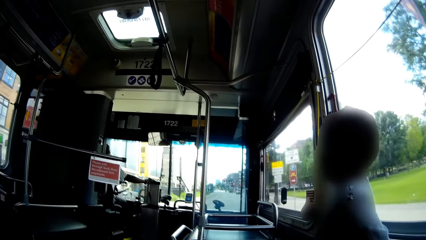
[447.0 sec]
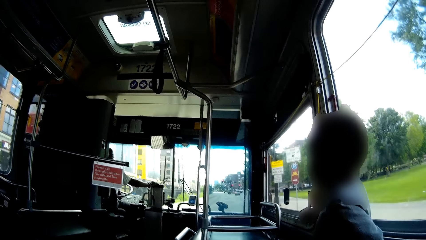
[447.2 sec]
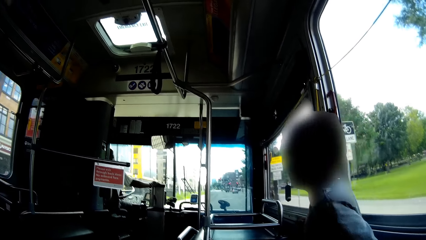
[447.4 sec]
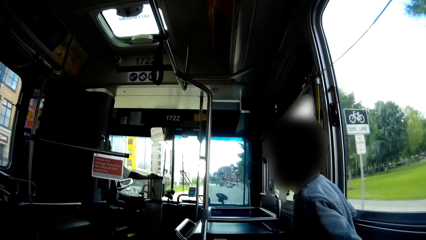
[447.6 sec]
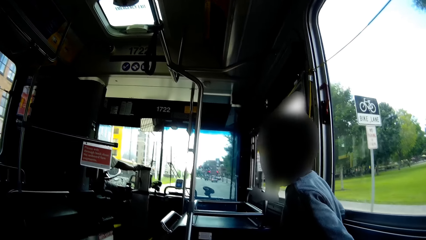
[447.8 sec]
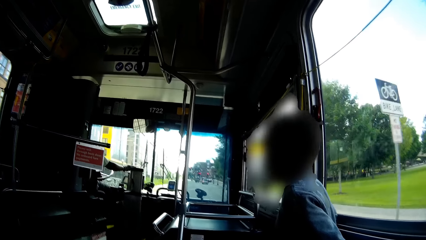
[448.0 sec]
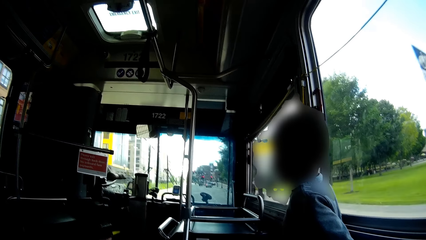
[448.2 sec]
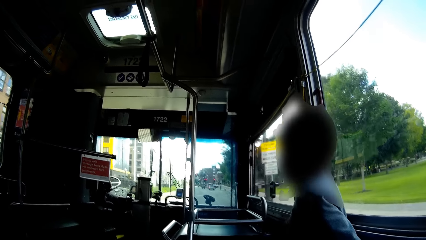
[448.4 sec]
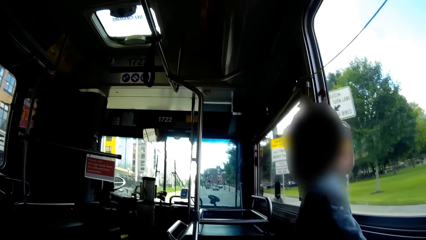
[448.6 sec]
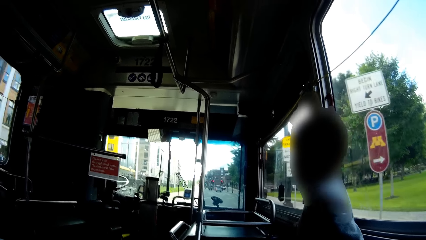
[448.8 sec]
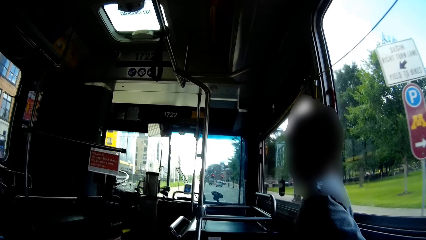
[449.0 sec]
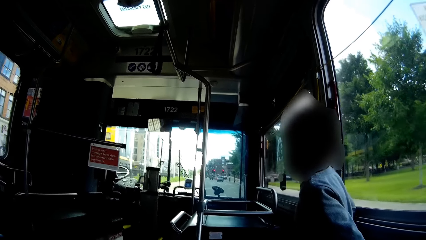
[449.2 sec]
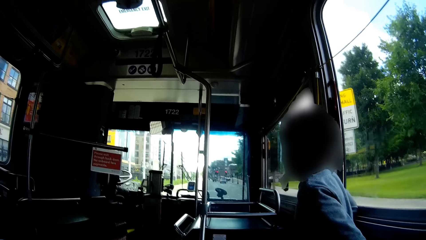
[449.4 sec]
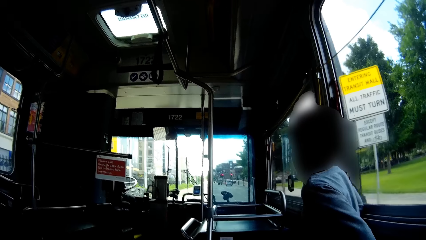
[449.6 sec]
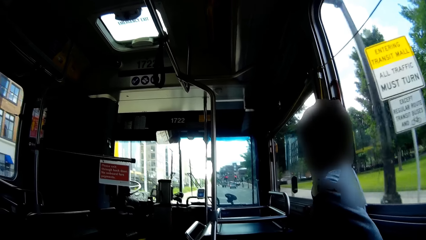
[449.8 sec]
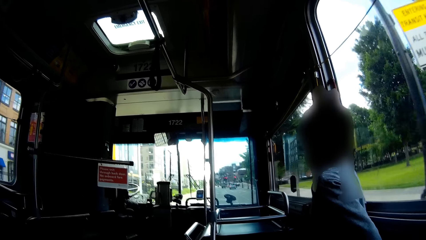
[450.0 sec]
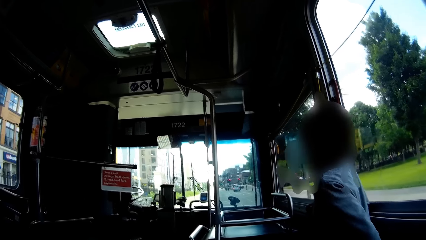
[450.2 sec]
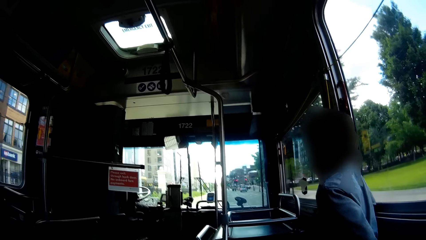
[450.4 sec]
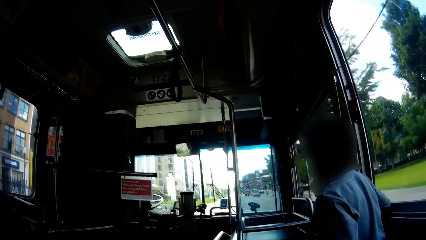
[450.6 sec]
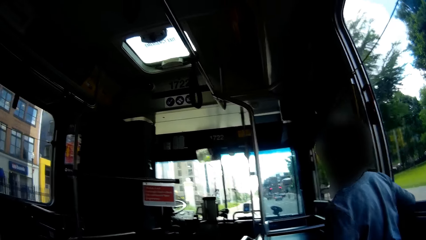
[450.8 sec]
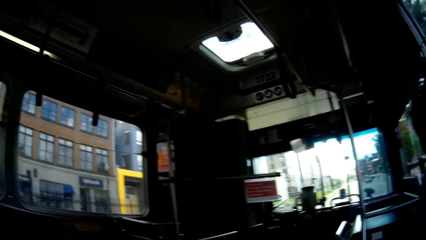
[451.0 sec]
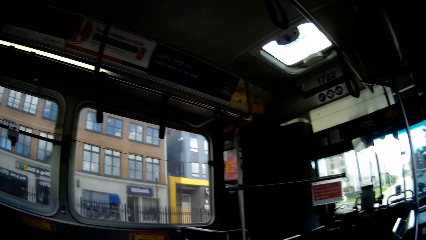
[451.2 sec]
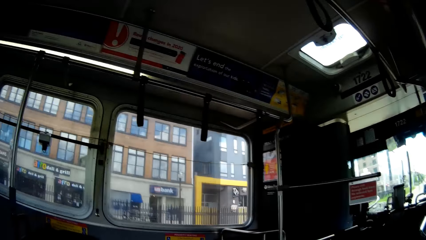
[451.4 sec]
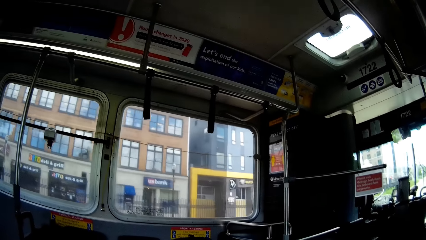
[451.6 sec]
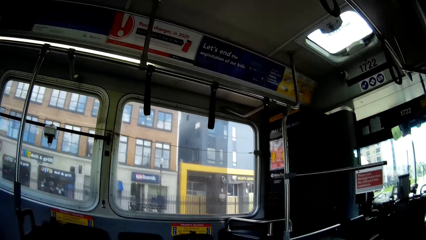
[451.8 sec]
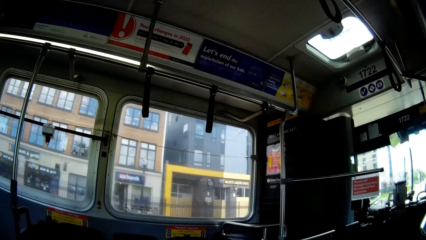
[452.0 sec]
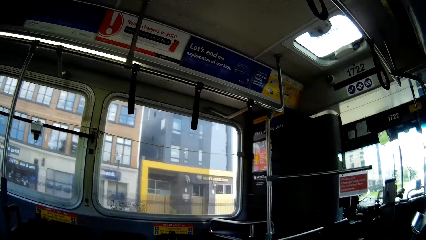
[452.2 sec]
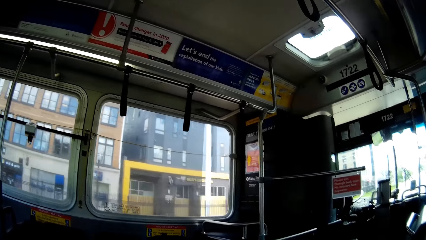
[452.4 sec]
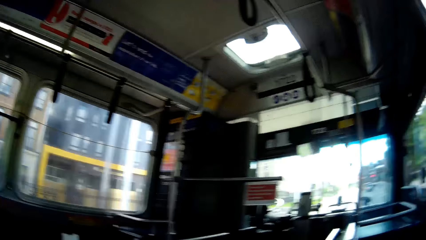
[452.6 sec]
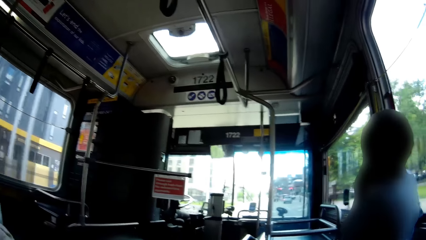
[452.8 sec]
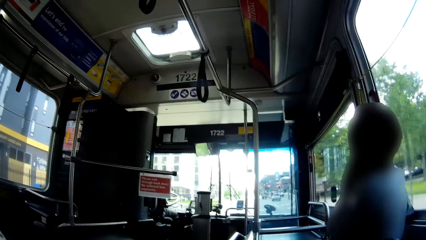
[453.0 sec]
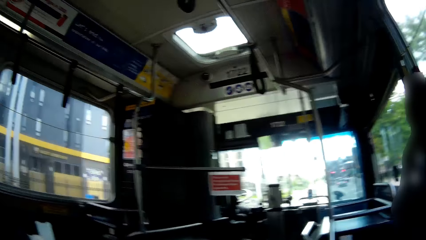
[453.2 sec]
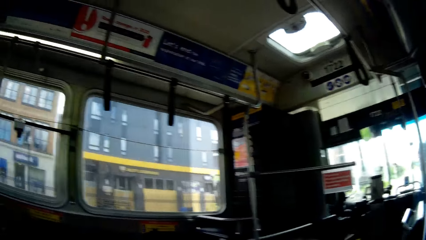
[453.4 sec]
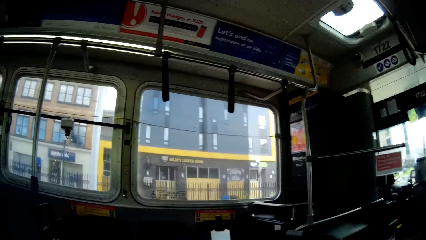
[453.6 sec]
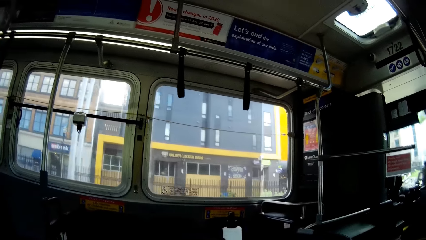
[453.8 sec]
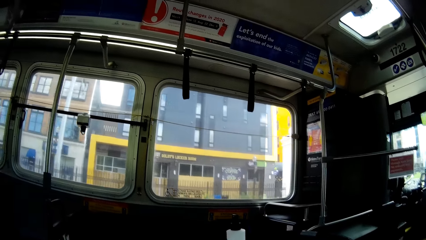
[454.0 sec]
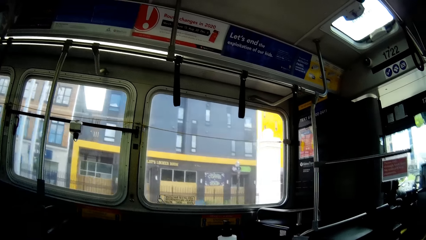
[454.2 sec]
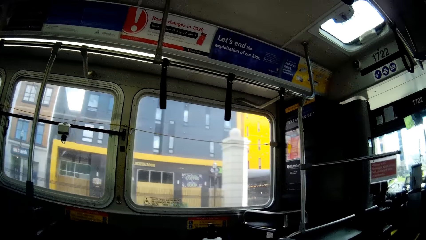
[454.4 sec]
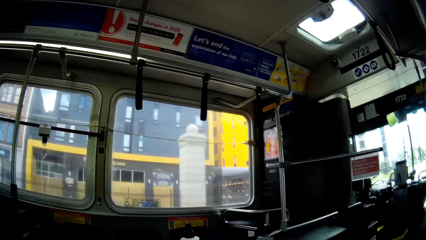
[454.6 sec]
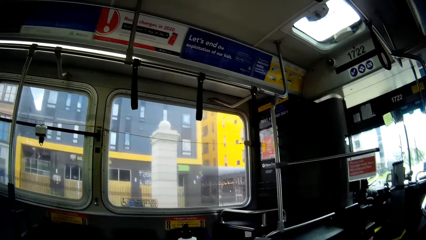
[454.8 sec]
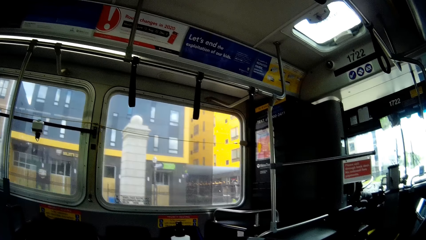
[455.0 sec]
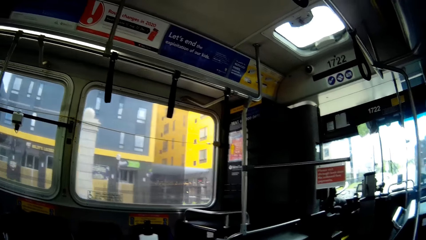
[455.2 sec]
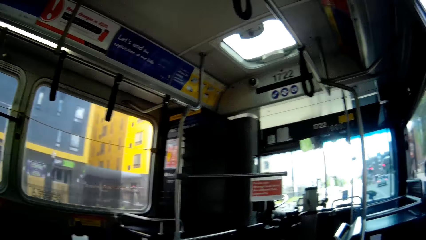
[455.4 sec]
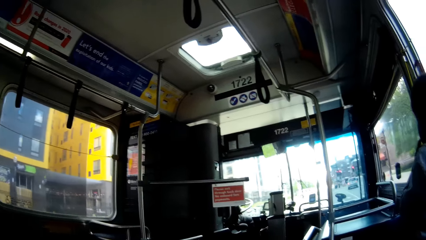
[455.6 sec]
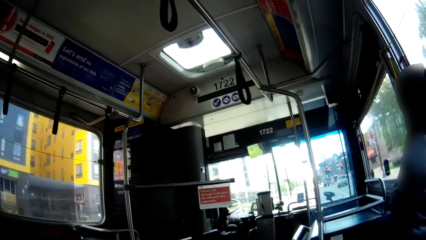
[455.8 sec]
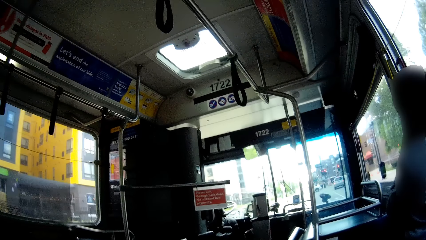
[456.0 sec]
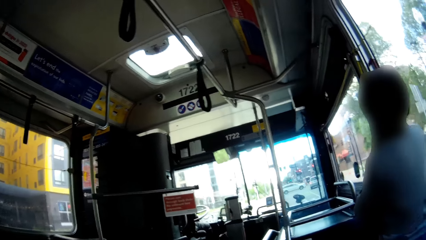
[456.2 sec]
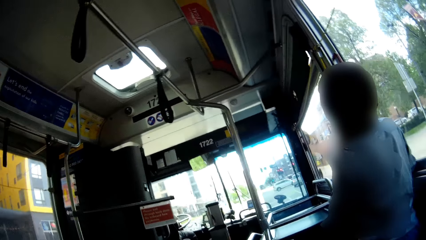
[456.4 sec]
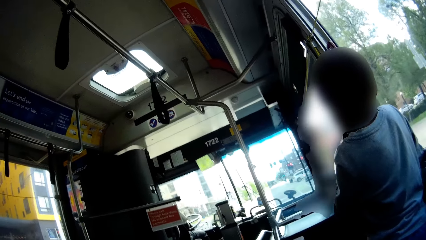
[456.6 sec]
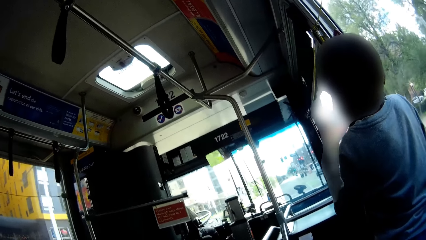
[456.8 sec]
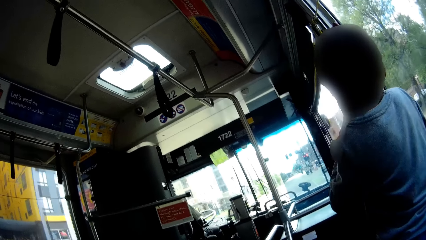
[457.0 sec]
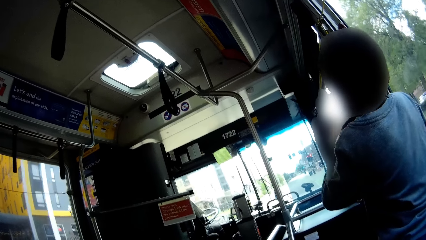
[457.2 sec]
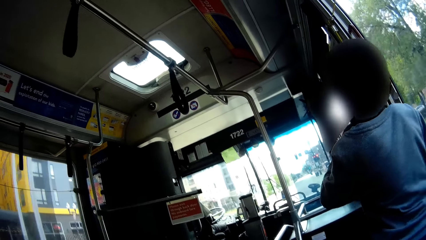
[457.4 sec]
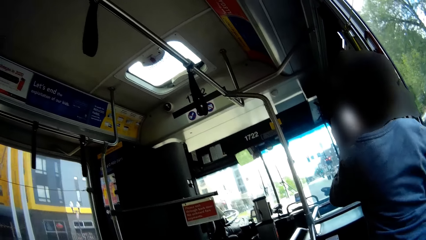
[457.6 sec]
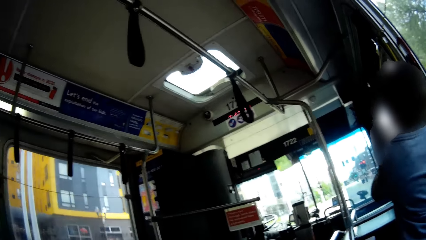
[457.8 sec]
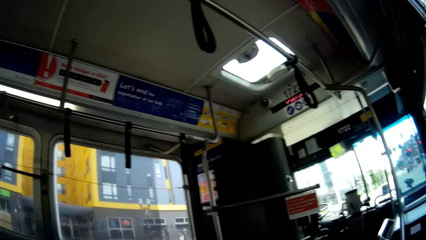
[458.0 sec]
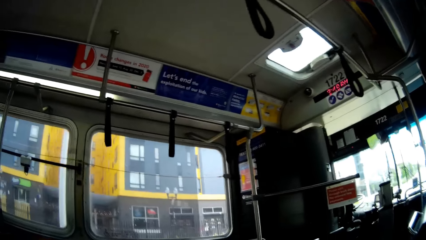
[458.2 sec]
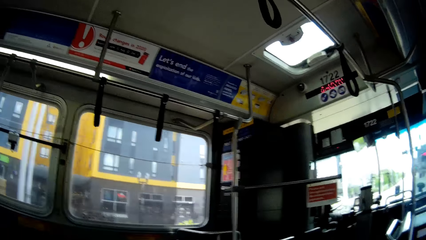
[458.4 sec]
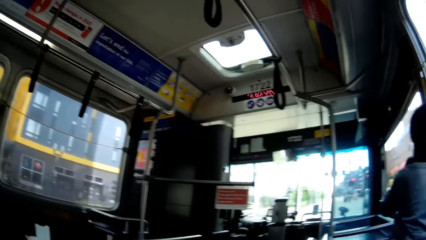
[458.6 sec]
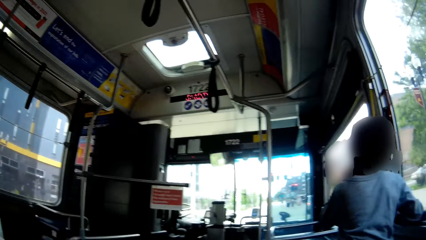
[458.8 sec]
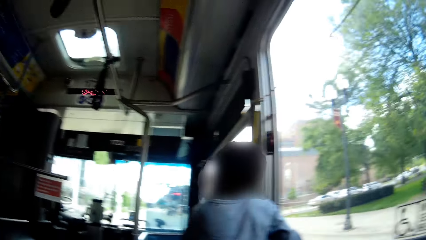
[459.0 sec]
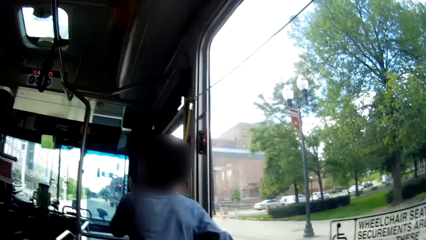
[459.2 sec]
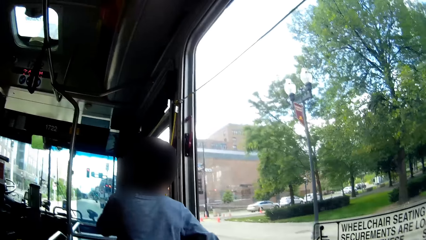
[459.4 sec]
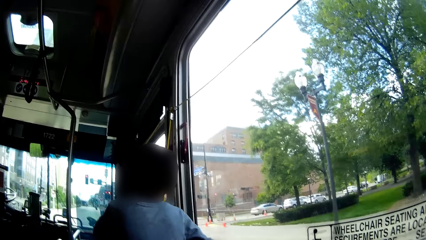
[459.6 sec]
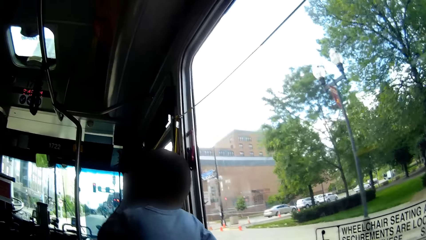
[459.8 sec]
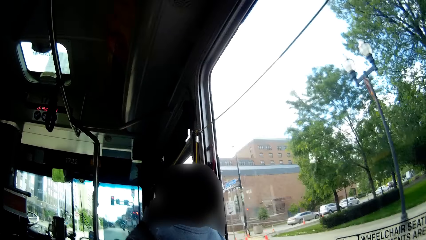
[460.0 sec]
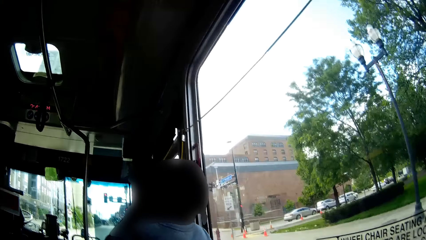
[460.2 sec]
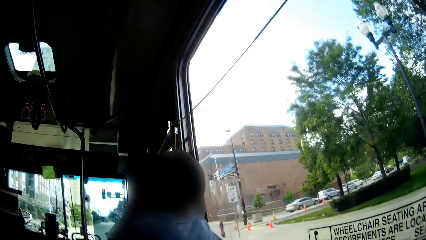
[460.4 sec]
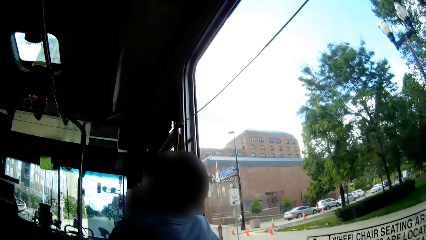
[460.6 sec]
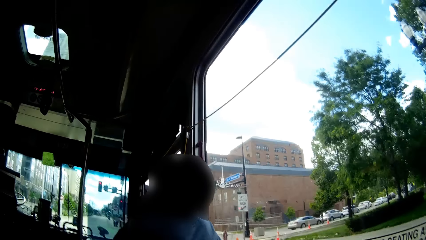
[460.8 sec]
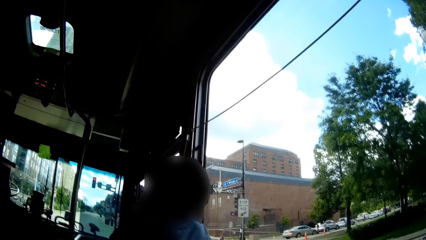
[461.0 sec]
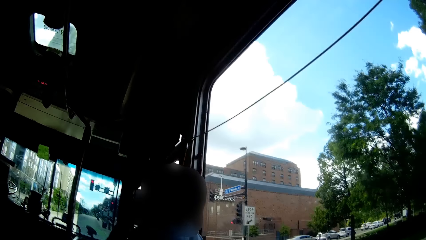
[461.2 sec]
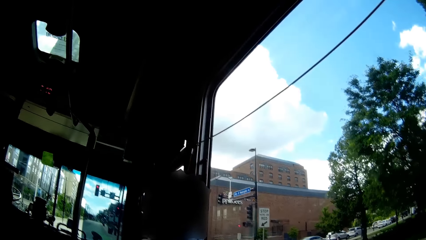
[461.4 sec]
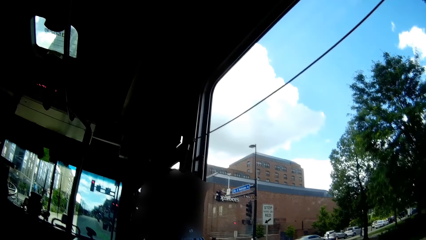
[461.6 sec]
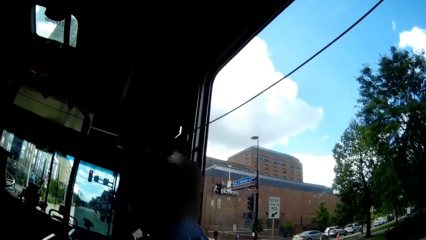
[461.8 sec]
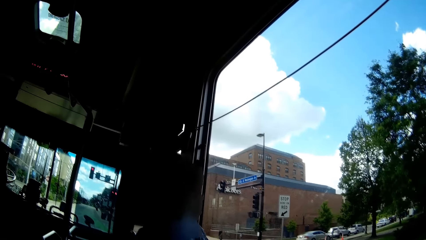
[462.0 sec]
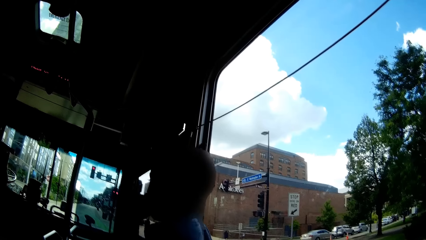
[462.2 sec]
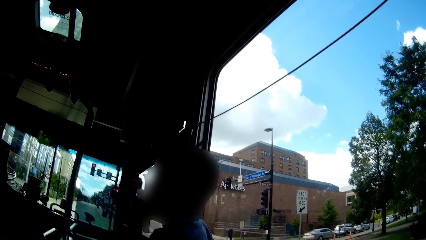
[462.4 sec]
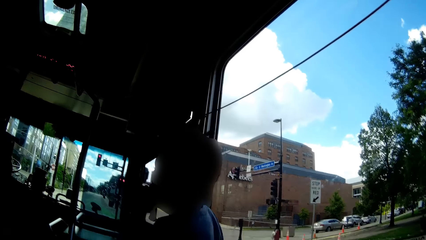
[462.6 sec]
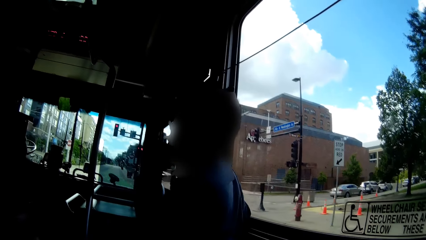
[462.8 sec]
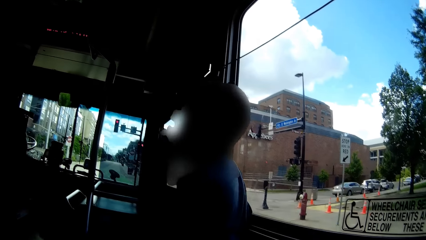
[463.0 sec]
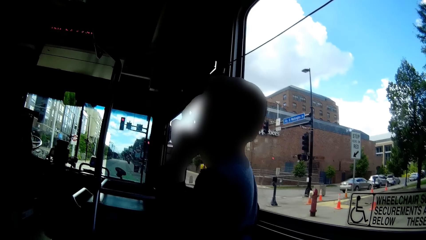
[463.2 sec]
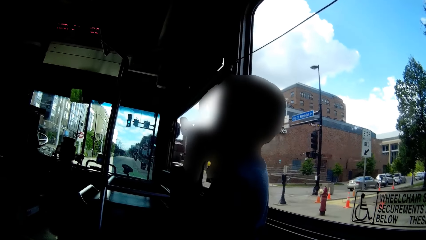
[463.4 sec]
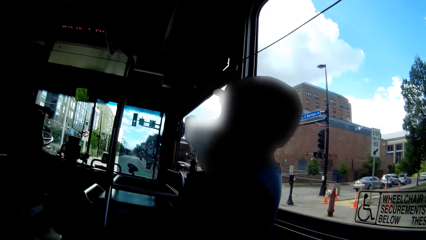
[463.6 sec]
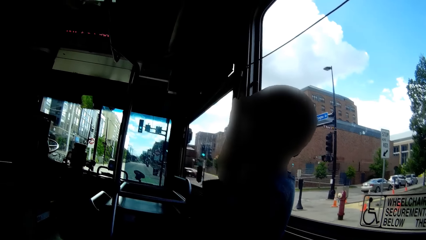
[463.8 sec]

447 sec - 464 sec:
The boy touches his face with his left hand.
